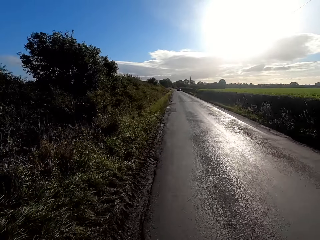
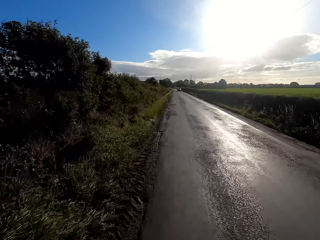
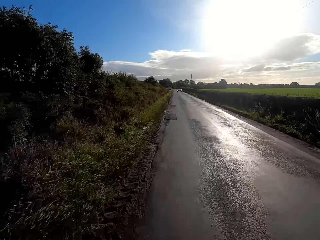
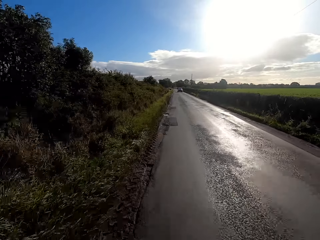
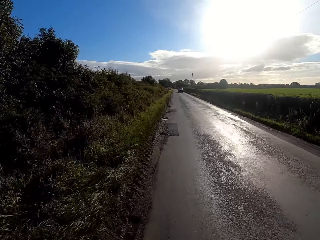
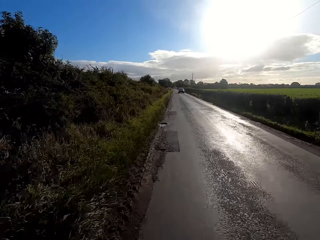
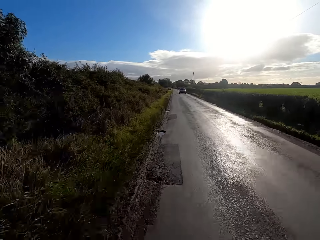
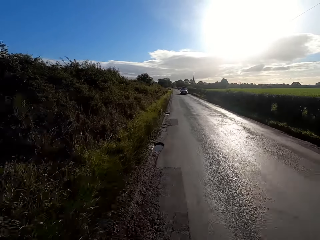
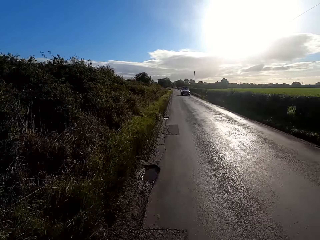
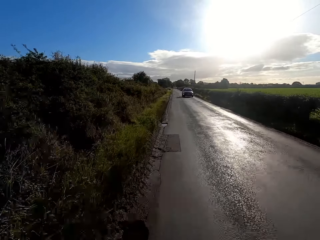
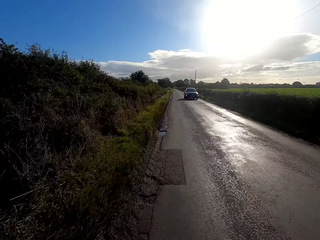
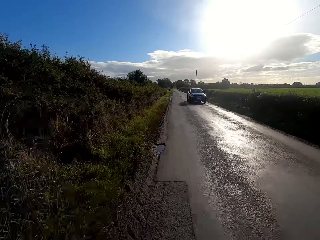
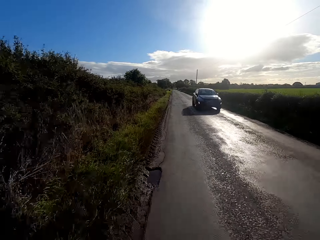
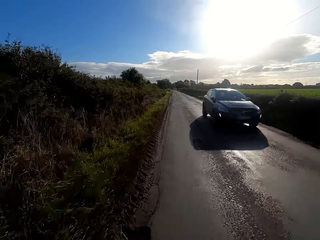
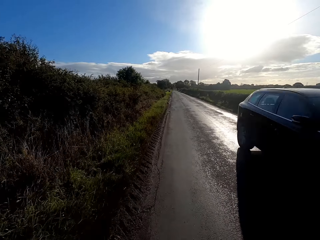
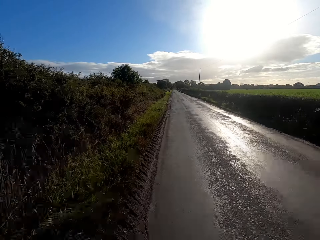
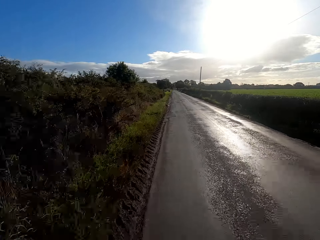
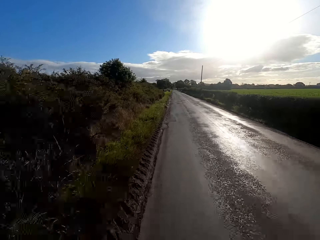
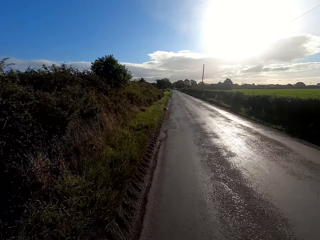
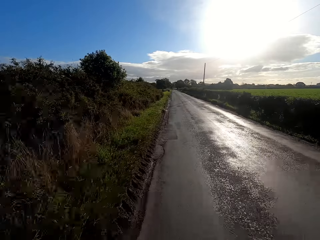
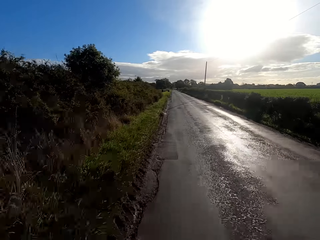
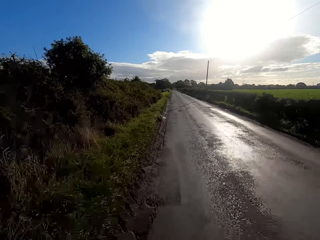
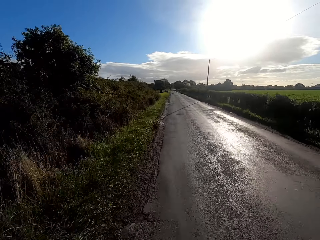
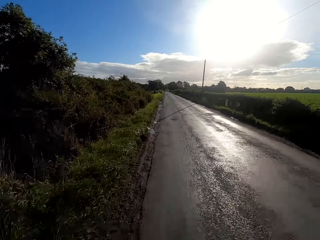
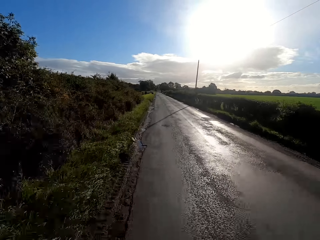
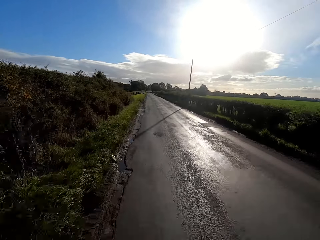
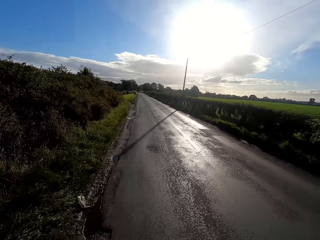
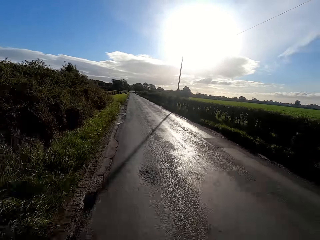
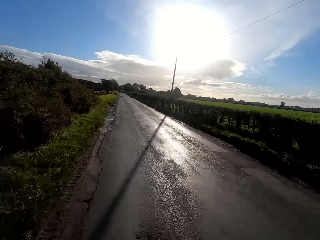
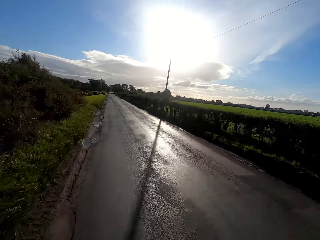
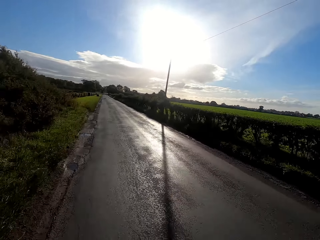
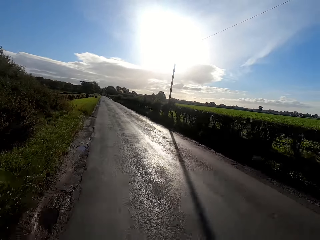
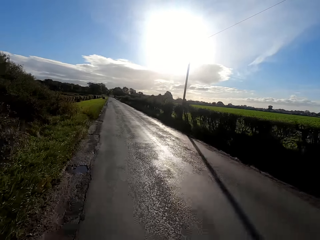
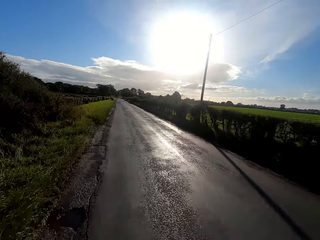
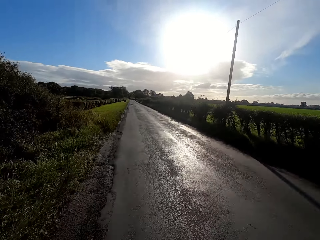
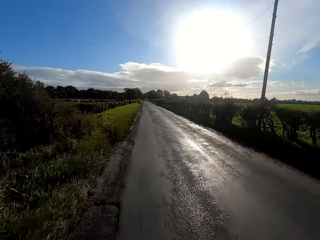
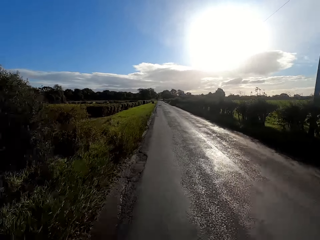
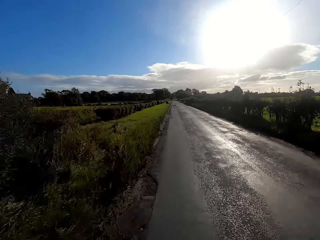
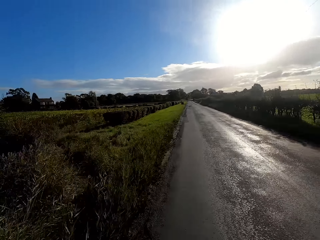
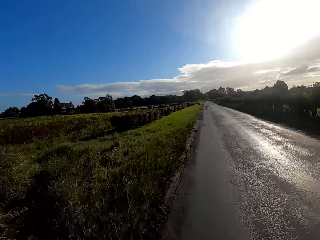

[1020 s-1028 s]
The camera wearer drives past a car.

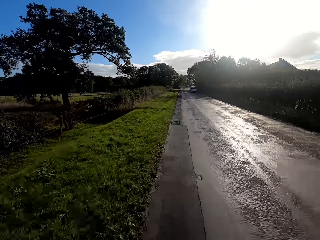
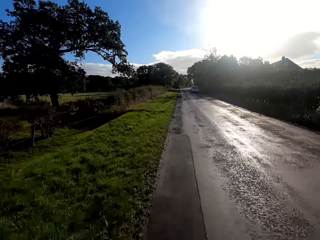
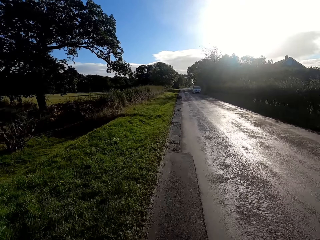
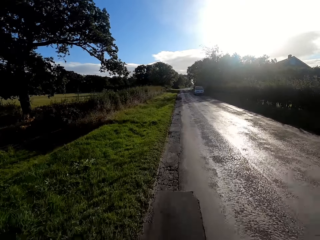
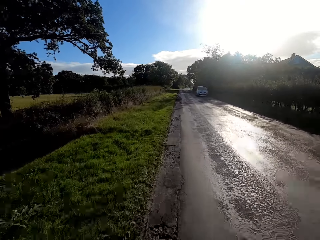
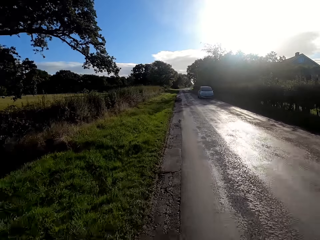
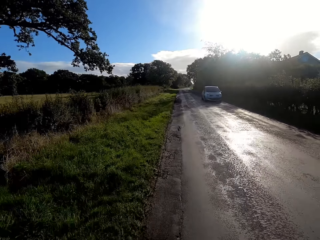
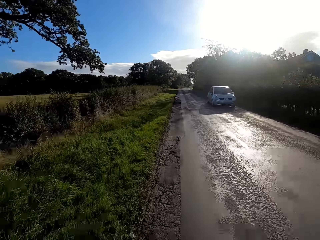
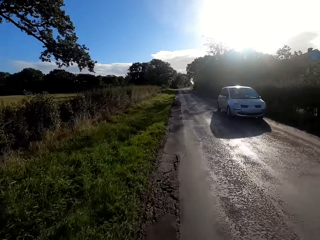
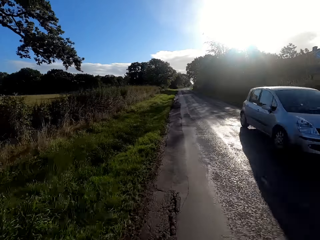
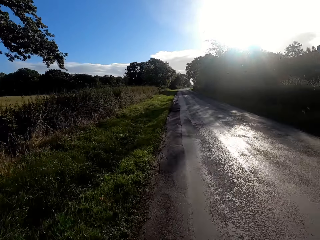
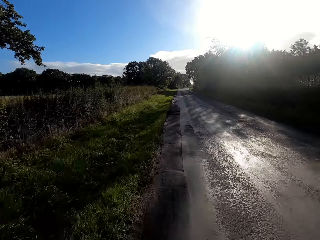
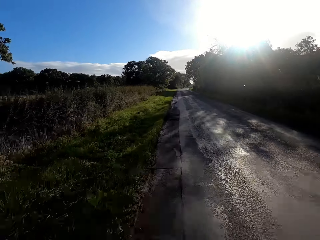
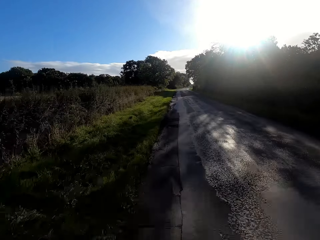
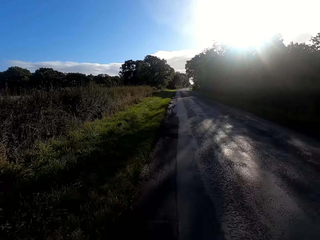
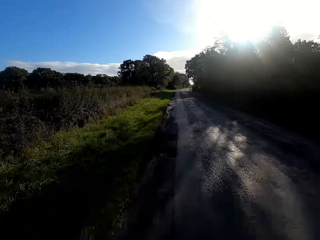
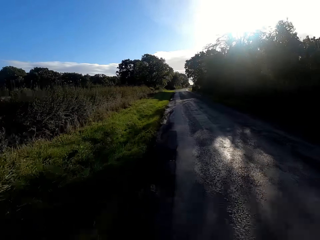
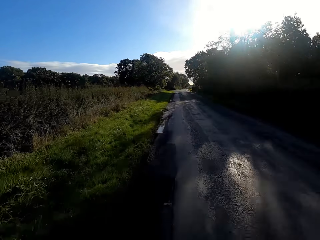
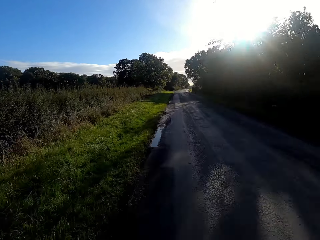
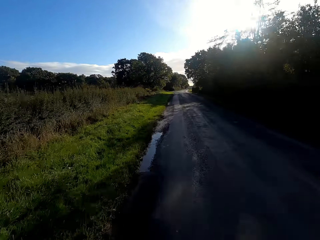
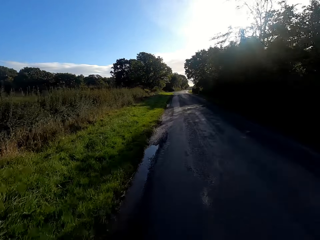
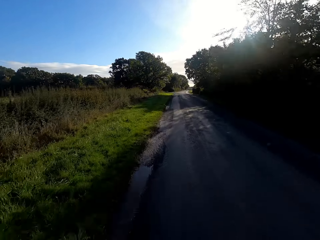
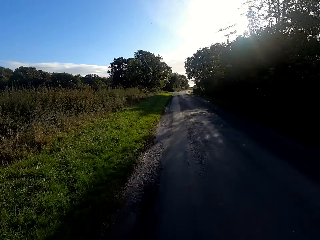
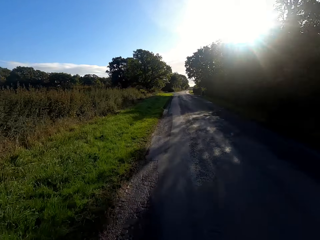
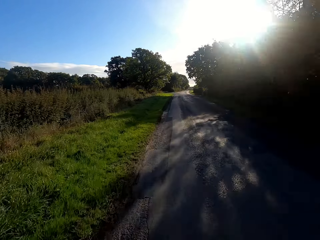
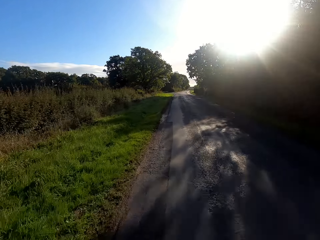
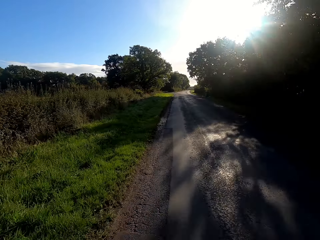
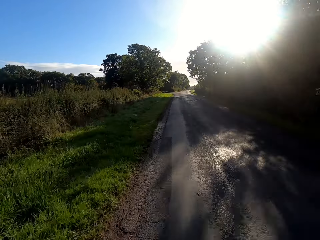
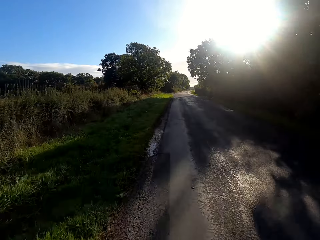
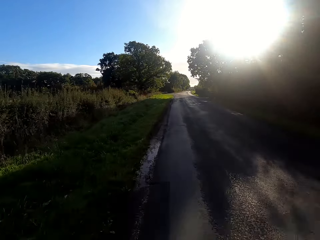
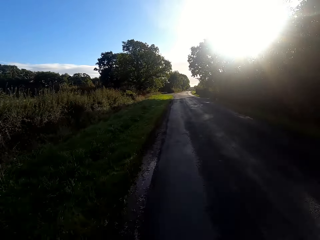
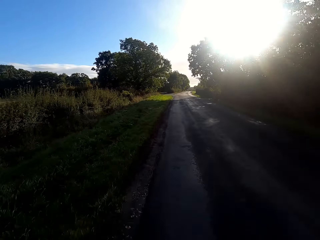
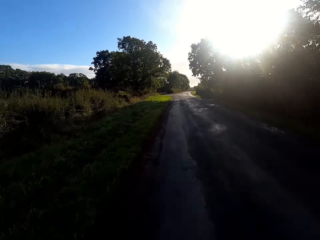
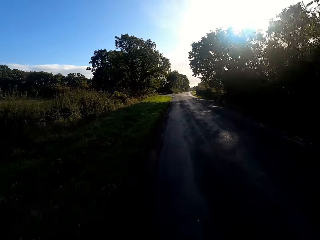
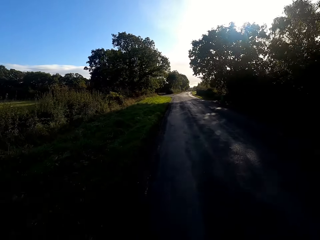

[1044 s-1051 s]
The camera wearer drives past a car.

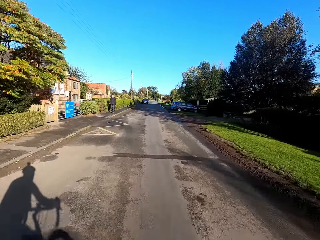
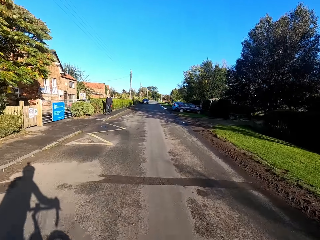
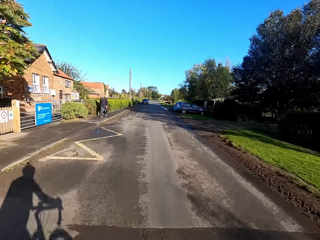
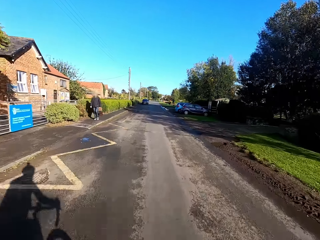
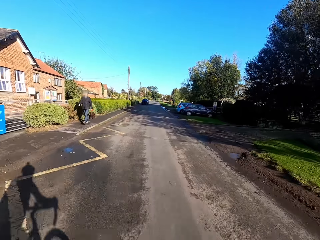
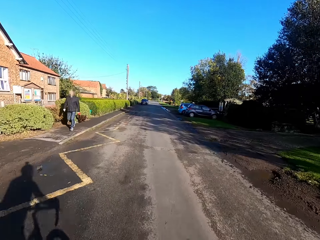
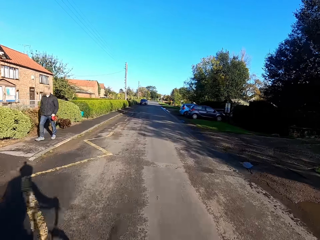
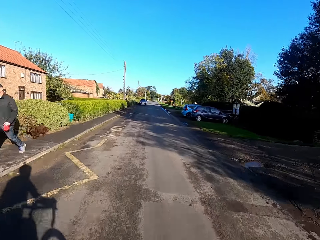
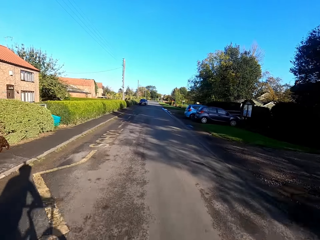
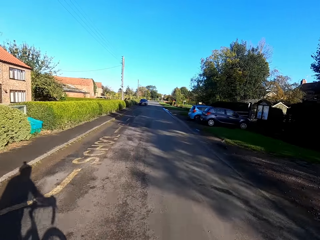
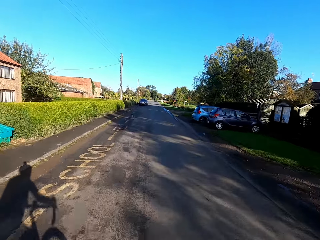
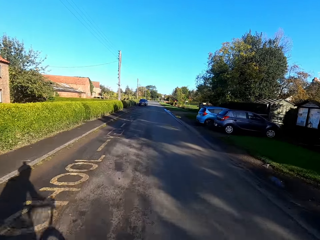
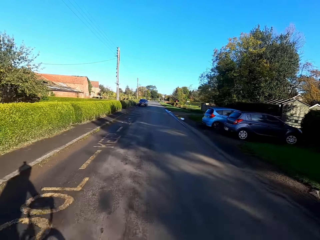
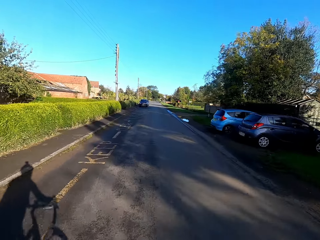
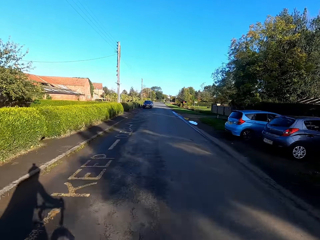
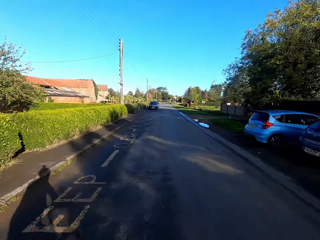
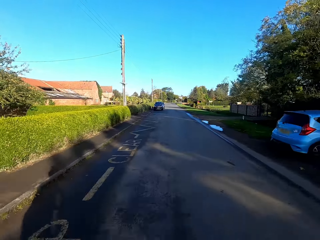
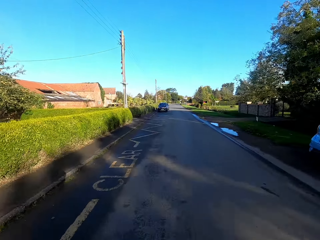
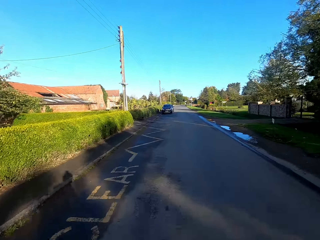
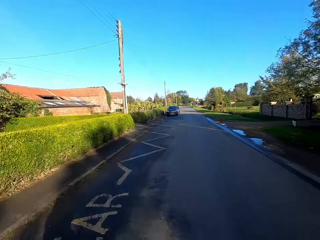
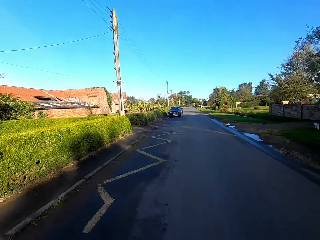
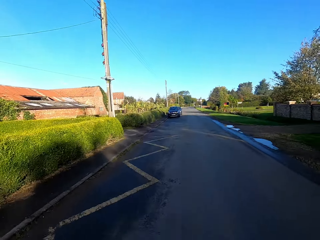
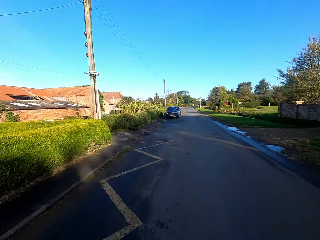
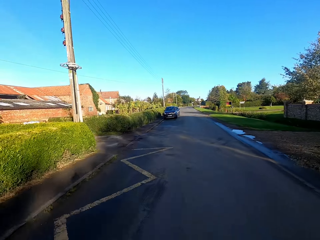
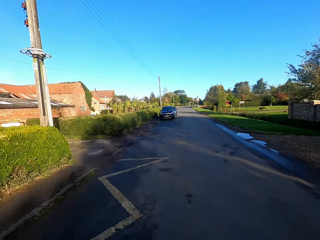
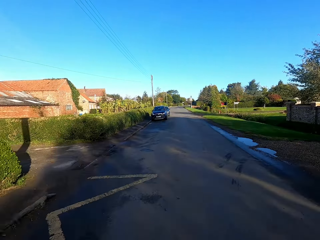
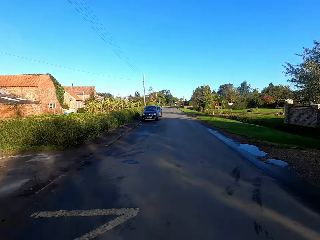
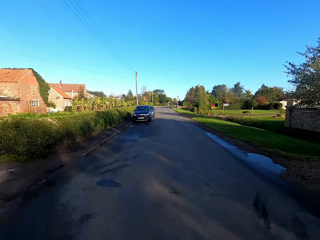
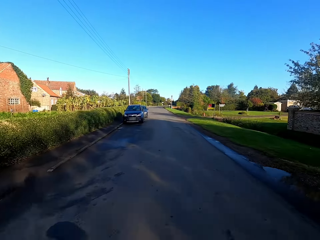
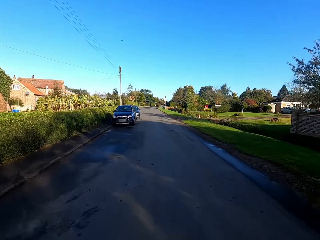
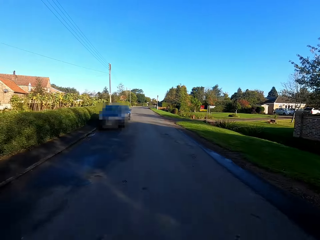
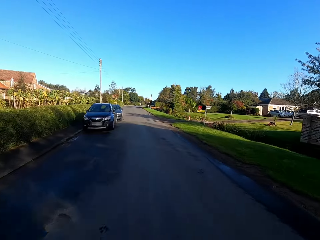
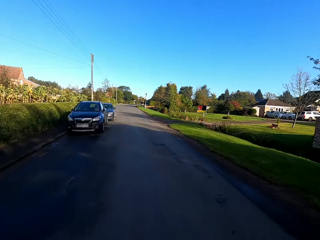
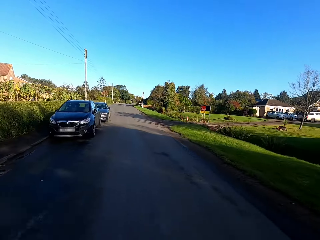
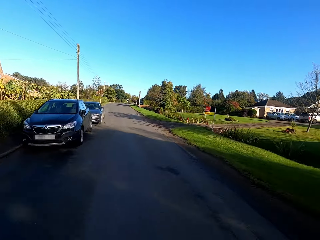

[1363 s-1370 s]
A man walks past the camera wearer.
